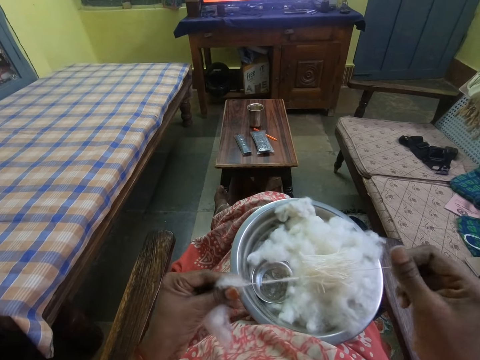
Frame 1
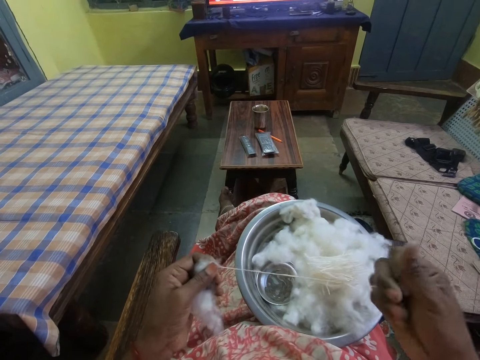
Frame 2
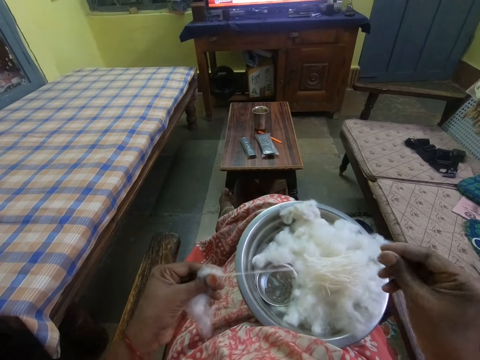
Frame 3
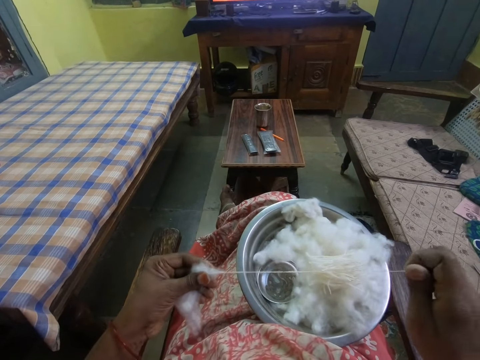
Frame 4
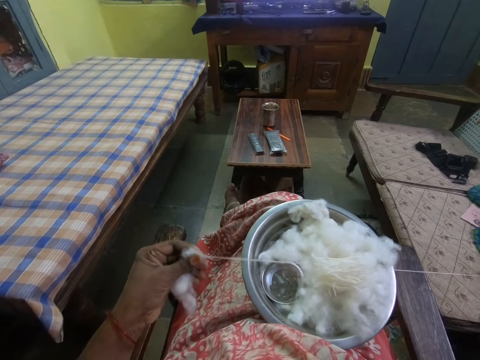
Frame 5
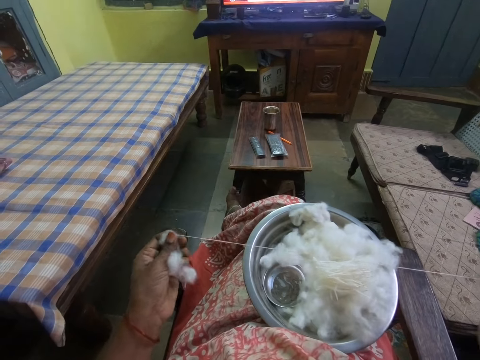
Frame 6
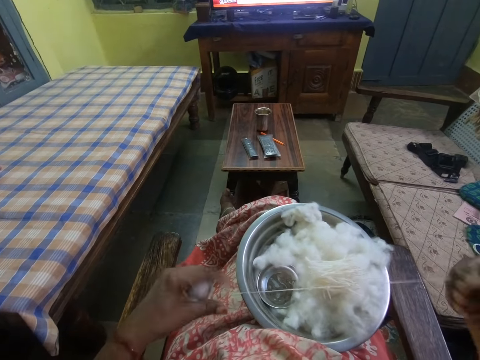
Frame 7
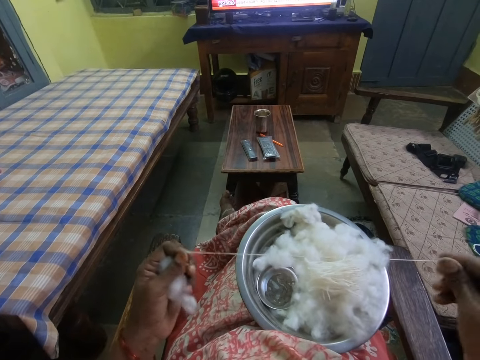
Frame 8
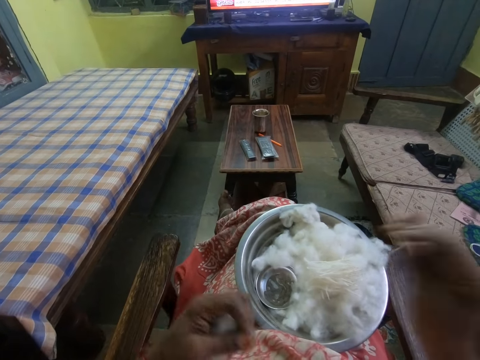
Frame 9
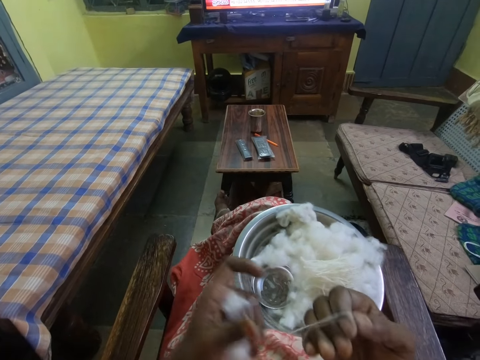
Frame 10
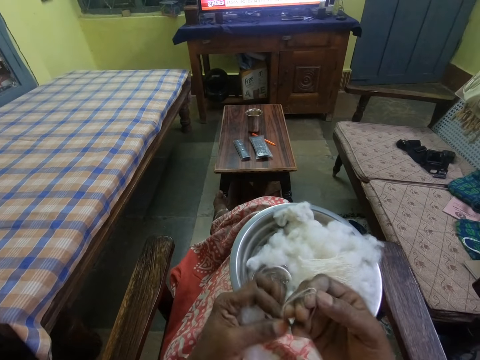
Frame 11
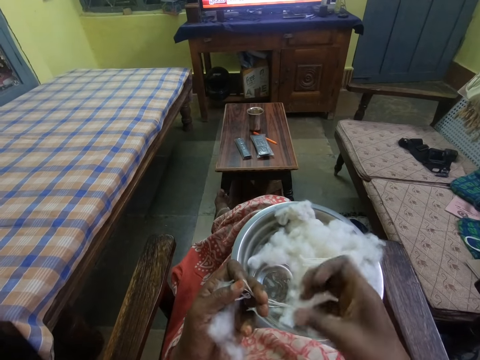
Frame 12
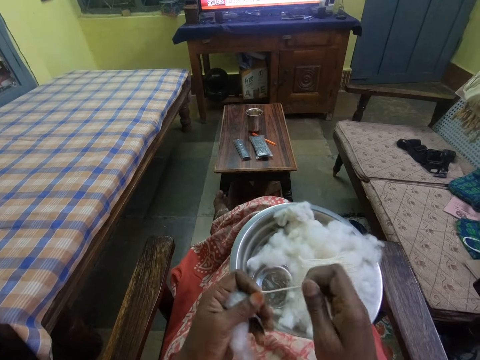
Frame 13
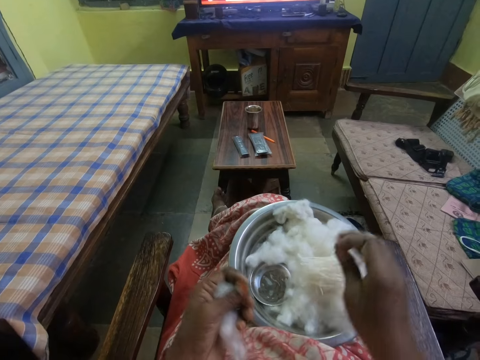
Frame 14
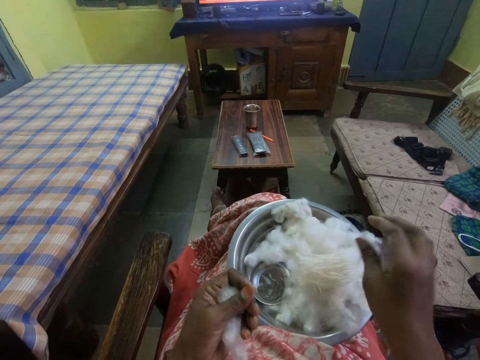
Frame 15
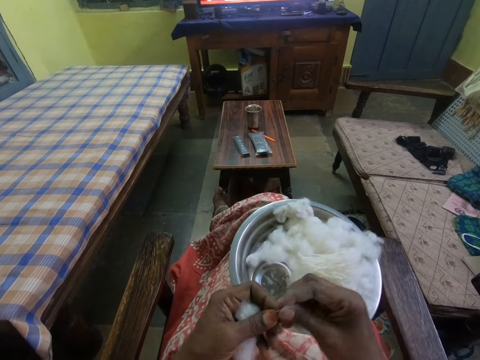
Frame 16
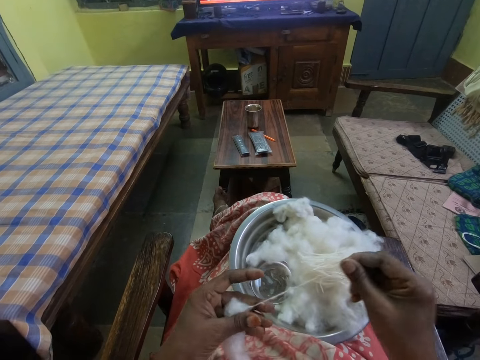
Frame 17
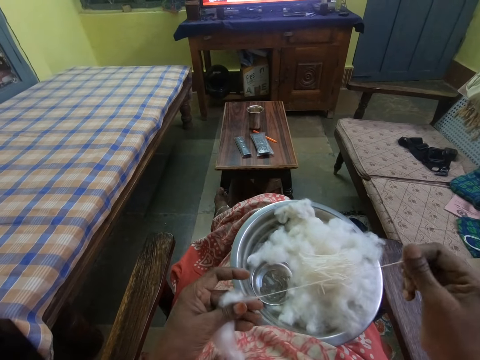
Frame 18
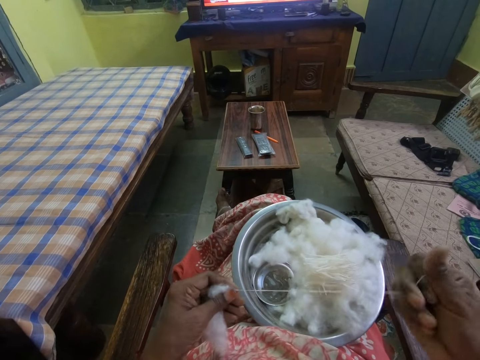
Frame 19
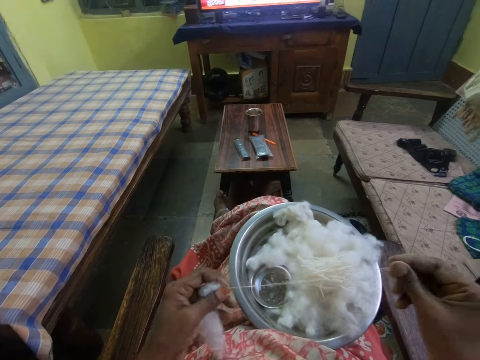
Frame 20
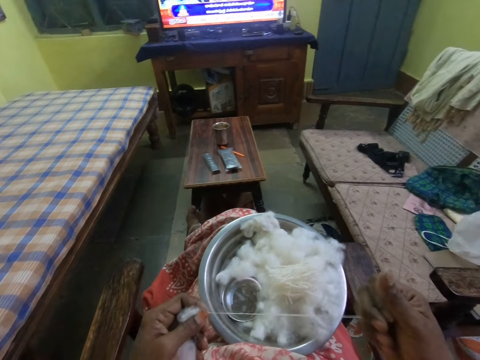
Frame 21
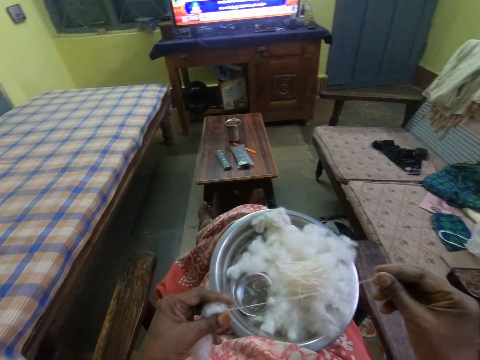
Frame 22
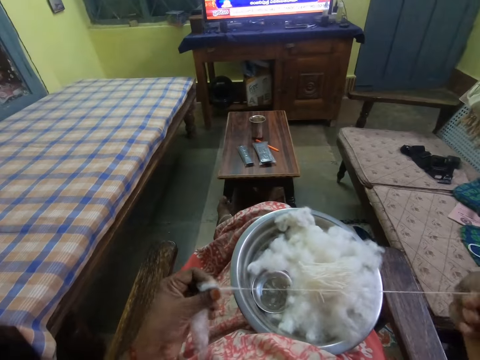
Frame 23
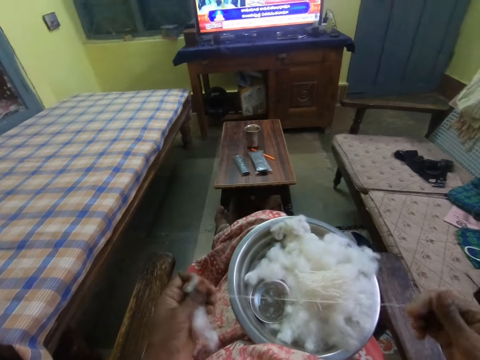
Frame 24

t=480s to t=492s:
The camera wearer coils a piece of cotton on her hand. She puts the cotton in a bowl. She pulls the cotton and straightens the cotton.

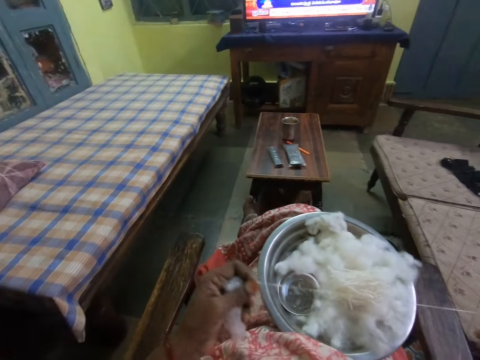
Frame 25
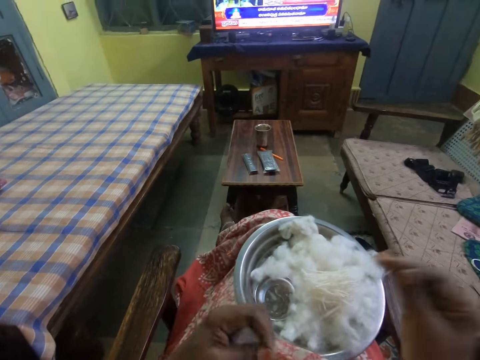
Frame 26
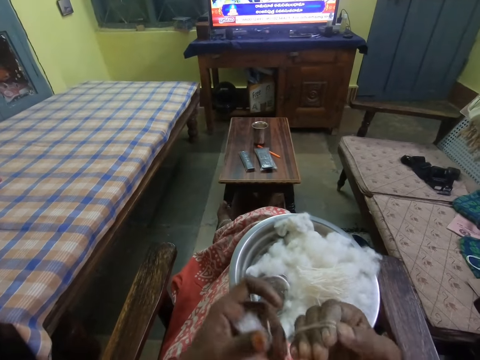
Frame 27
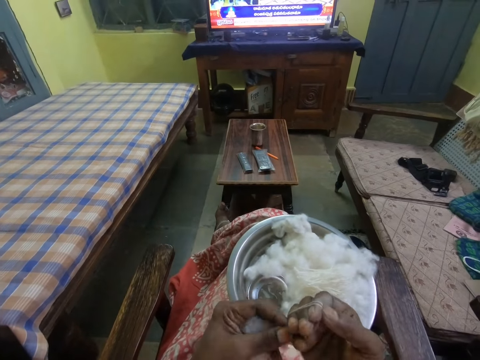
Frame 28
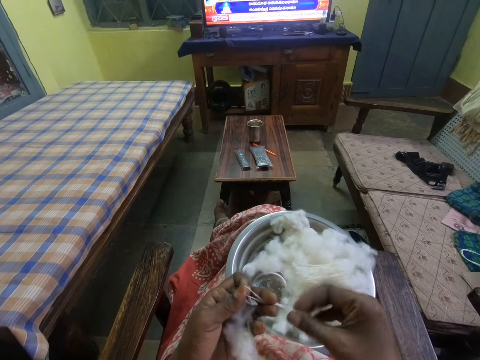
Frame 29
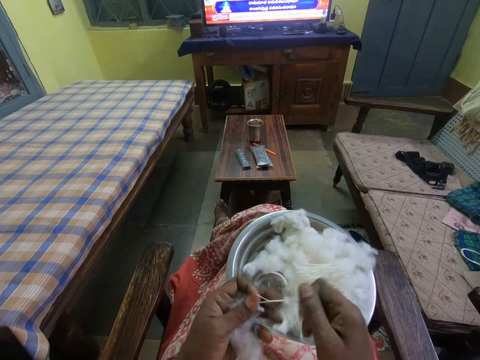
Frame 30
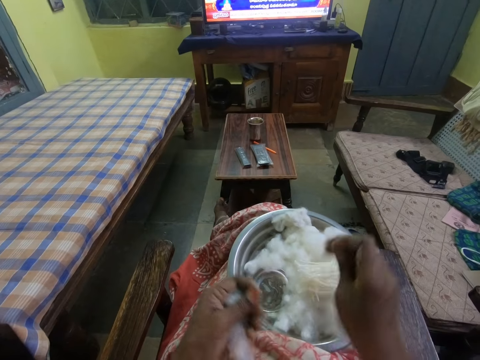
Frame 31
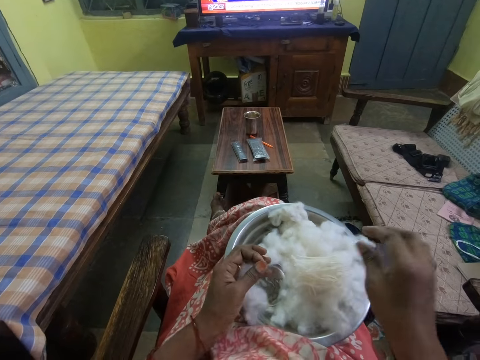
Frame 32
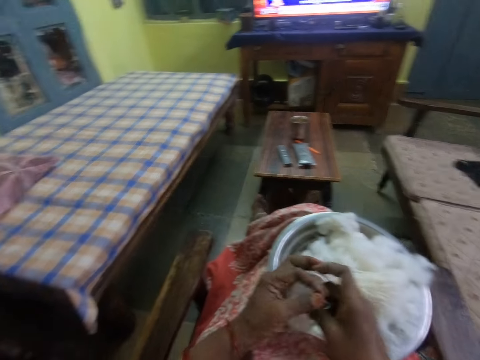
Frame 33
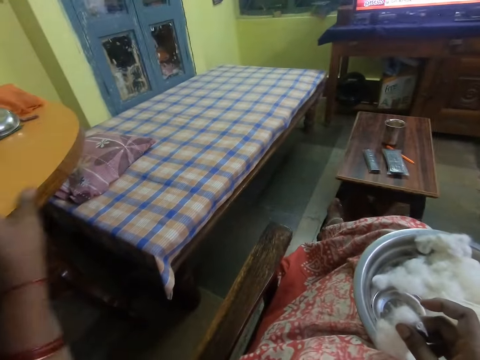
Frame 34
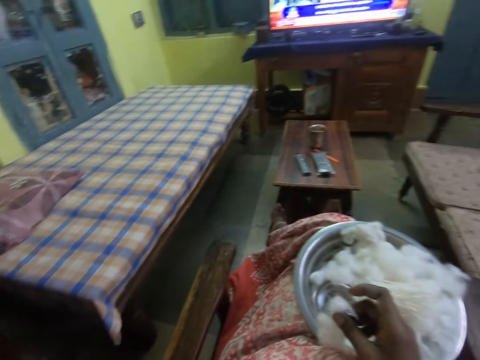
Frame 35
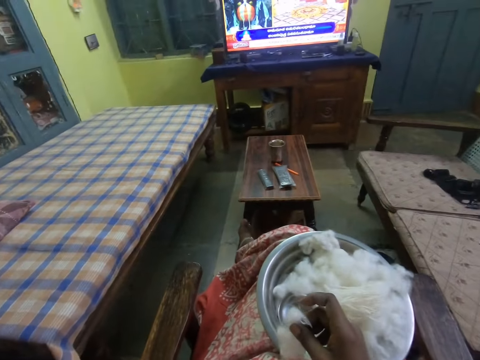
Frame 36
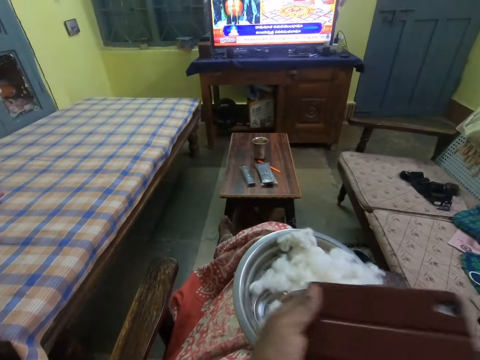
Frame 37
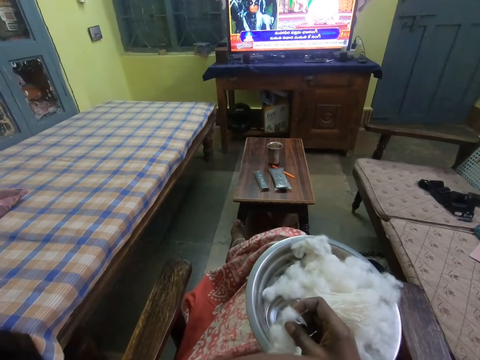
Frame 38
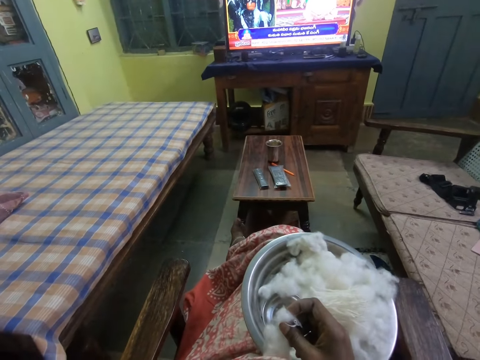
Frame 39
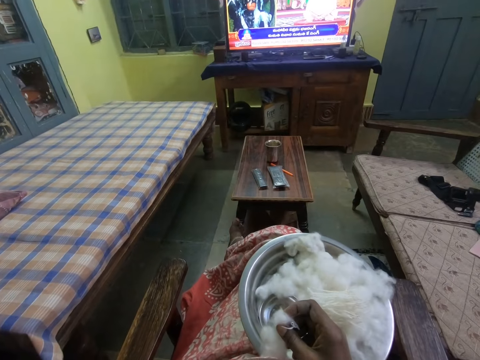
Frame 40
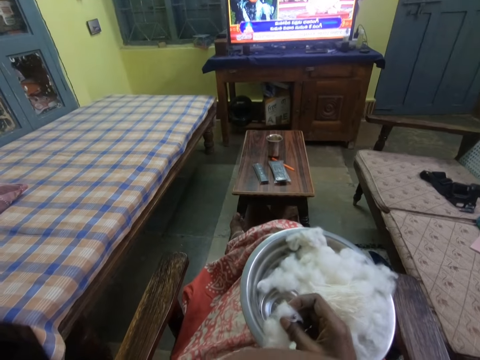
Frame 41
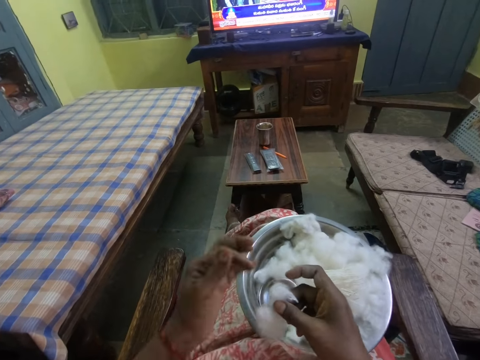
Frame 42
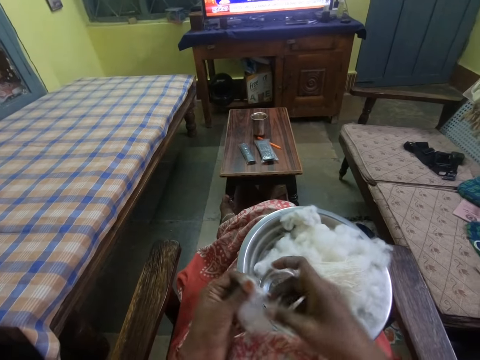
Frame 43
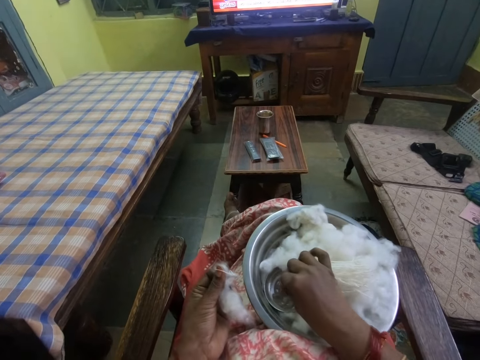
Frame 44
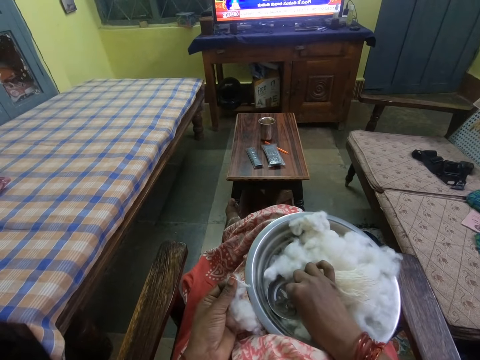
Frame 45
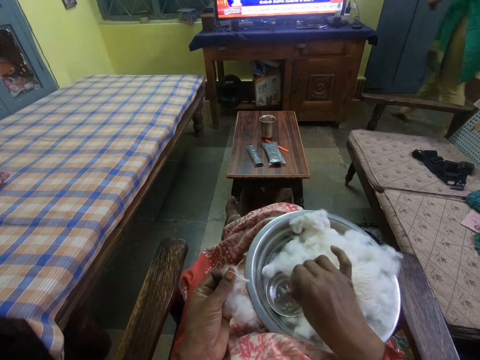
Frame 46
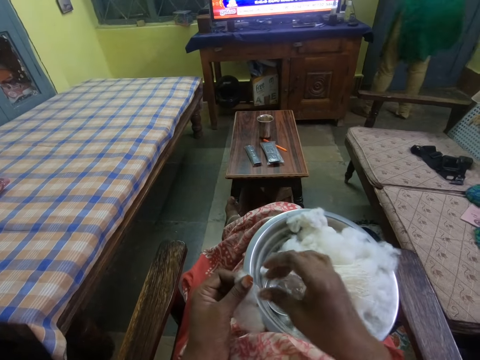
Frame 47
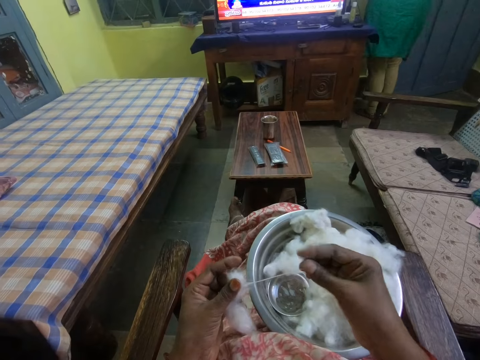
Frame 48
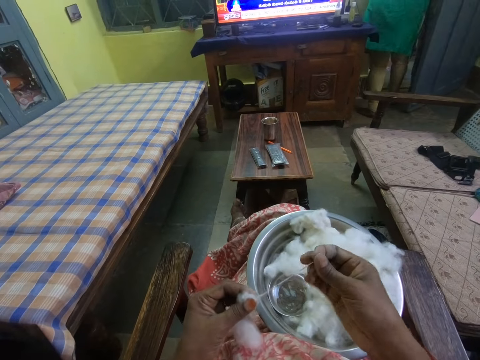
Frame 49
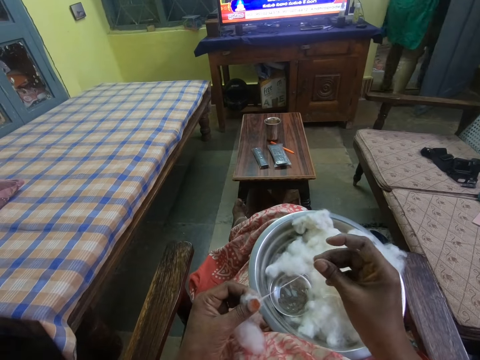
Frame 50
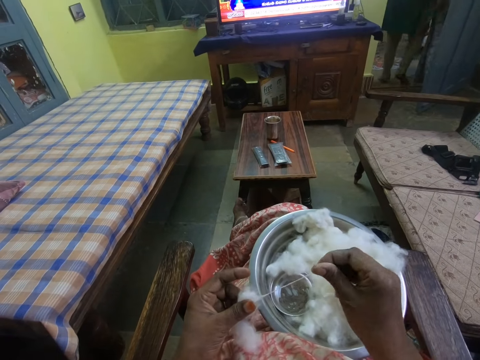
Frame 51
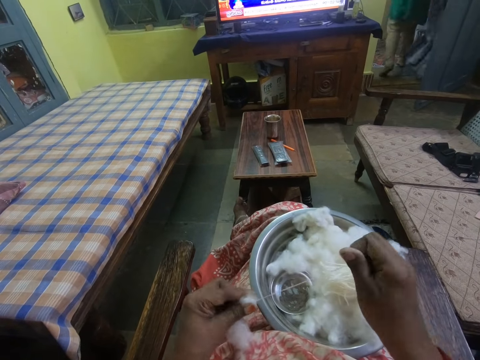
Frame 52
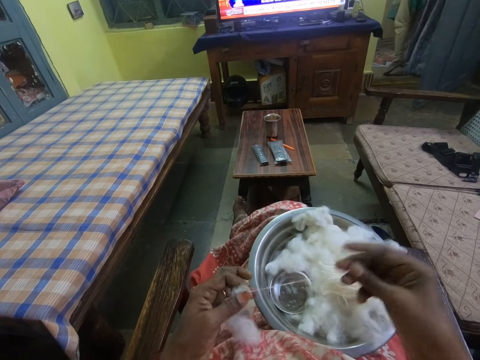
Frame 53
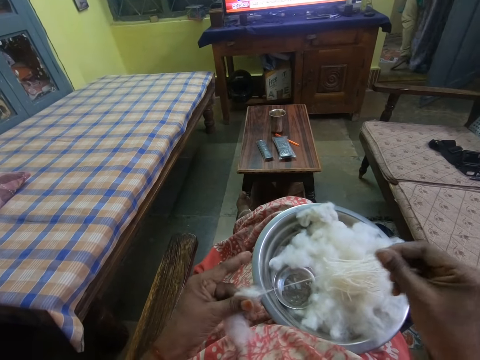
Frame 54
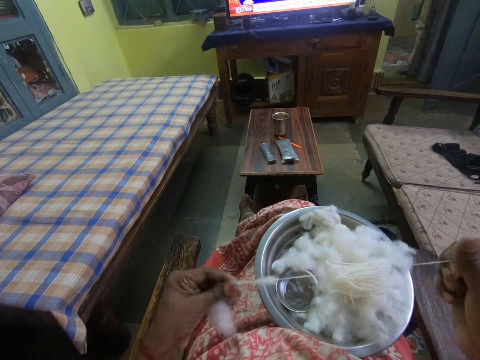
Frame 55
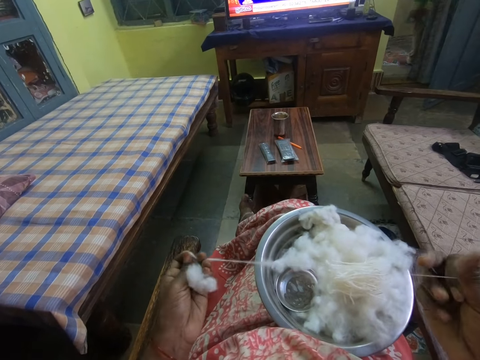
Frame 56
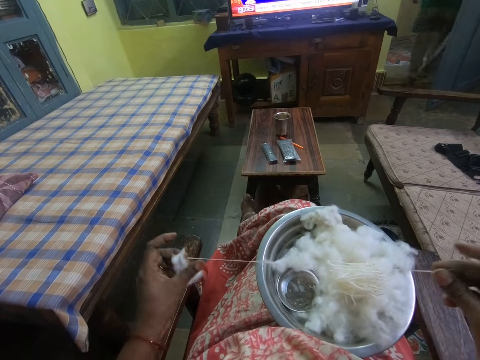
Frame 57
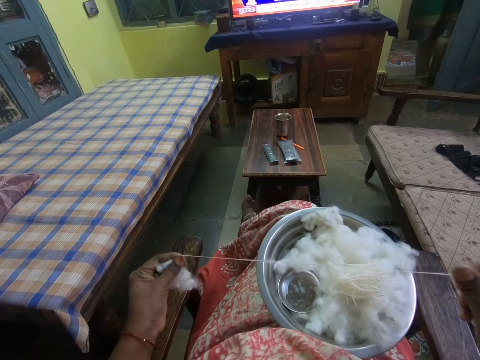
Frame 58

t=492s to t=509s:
The camera wearer coils a piece of cotton on her hand and puts the cotton in a bowl. She picks up a mobile phone and moves the book. She looks around a room, dips the finger in water and adjusts the cotton in the bowl. She pulls the cotton. A lady walks around the room. The camera wearer straightens the cotton.
